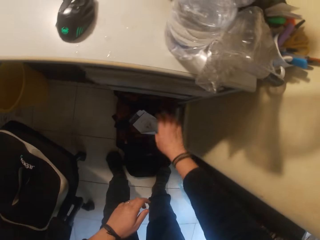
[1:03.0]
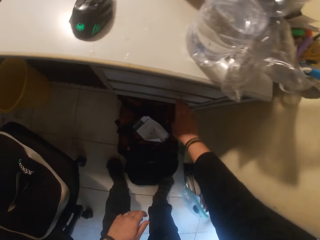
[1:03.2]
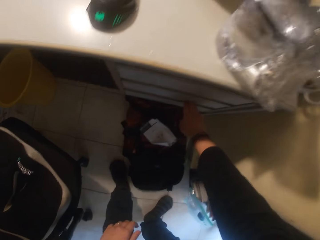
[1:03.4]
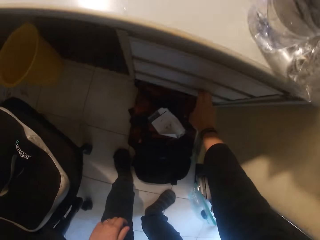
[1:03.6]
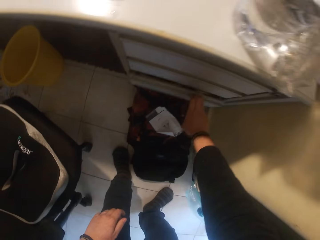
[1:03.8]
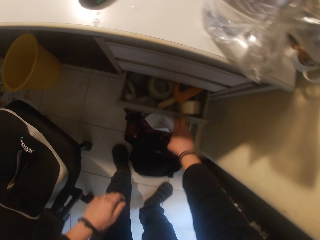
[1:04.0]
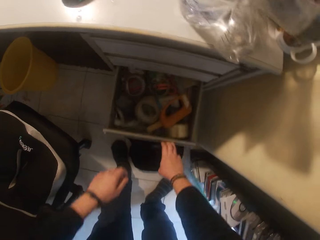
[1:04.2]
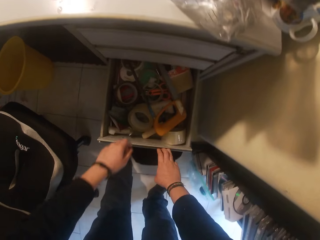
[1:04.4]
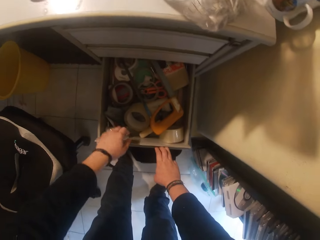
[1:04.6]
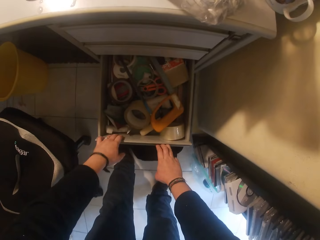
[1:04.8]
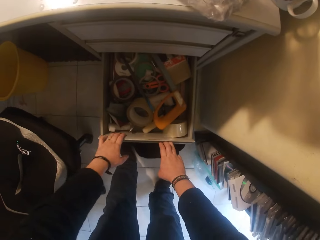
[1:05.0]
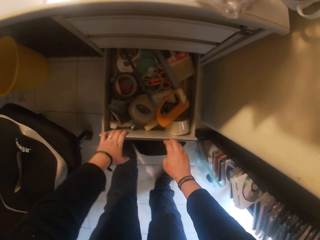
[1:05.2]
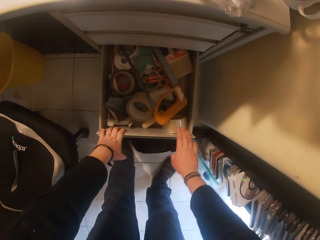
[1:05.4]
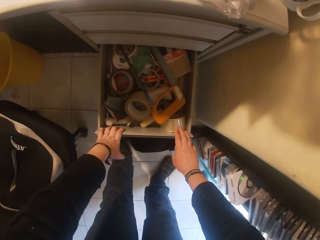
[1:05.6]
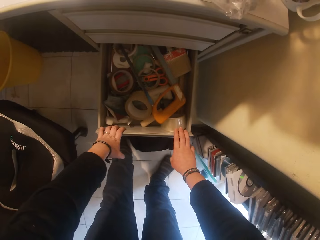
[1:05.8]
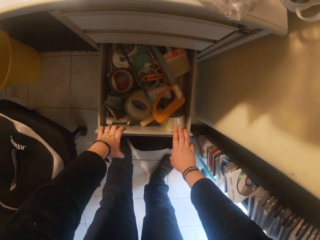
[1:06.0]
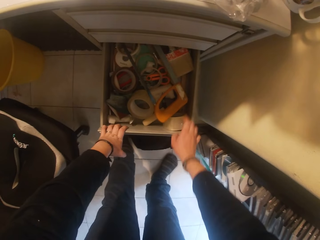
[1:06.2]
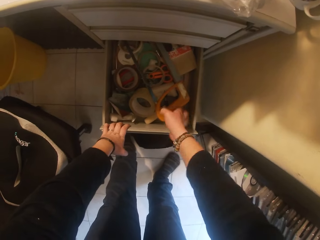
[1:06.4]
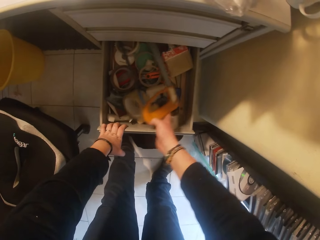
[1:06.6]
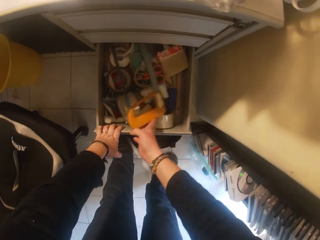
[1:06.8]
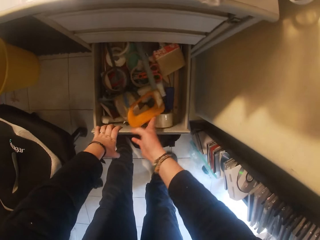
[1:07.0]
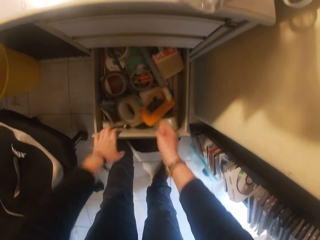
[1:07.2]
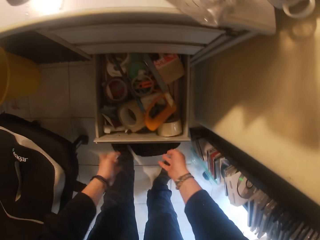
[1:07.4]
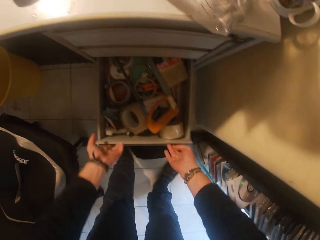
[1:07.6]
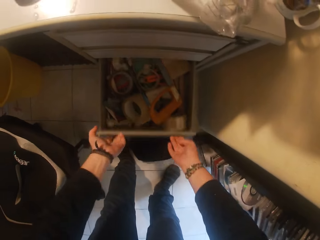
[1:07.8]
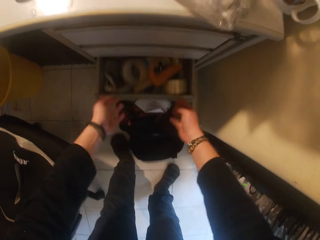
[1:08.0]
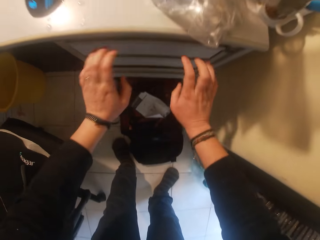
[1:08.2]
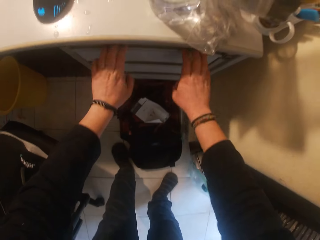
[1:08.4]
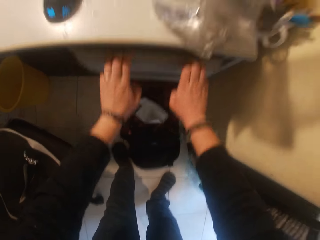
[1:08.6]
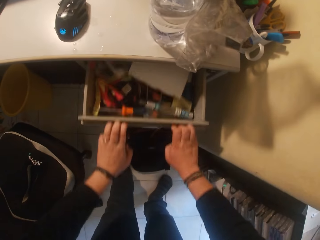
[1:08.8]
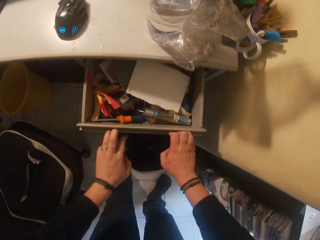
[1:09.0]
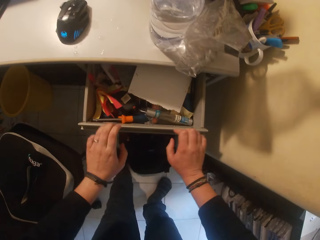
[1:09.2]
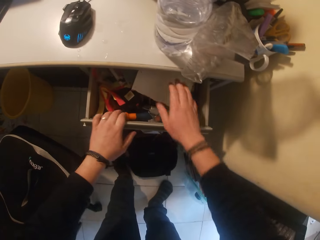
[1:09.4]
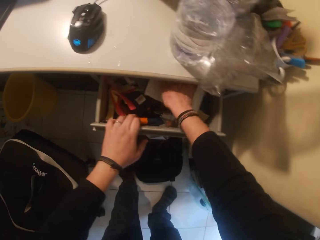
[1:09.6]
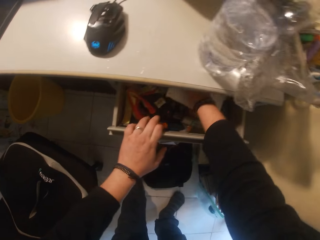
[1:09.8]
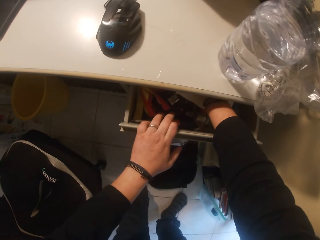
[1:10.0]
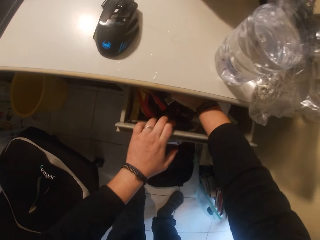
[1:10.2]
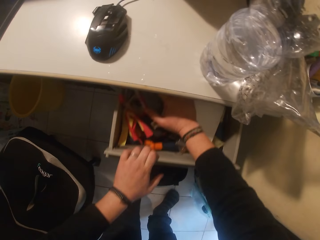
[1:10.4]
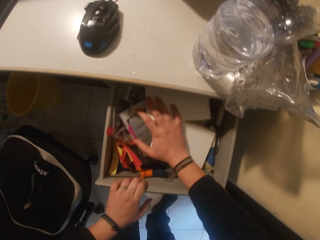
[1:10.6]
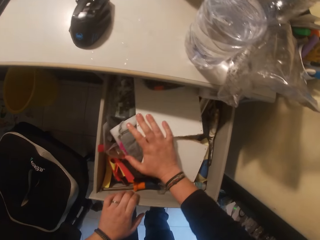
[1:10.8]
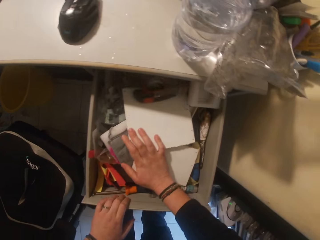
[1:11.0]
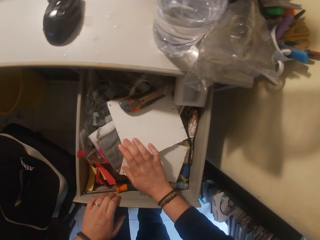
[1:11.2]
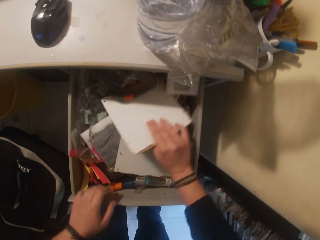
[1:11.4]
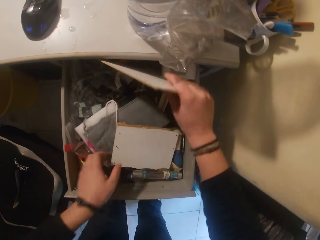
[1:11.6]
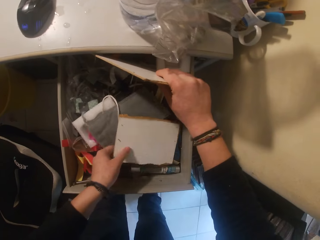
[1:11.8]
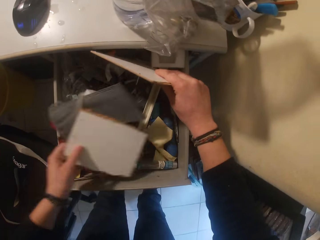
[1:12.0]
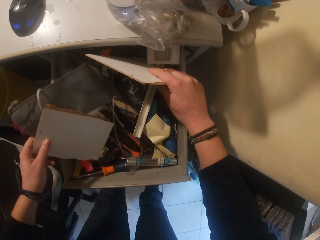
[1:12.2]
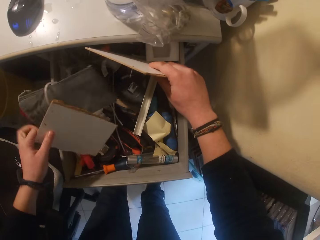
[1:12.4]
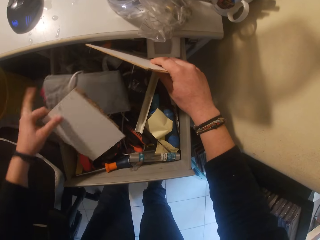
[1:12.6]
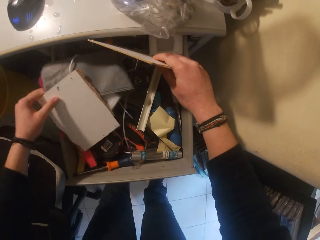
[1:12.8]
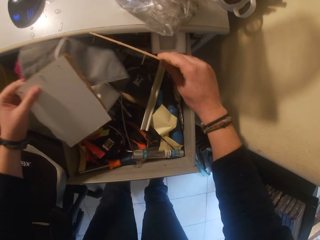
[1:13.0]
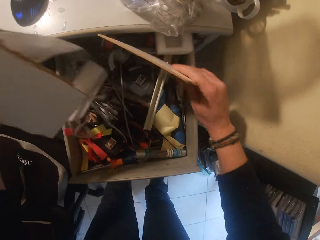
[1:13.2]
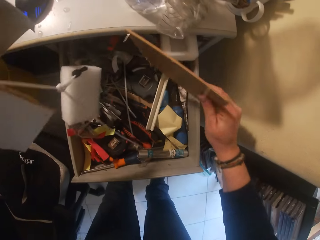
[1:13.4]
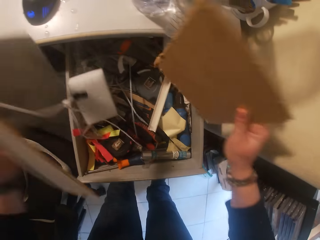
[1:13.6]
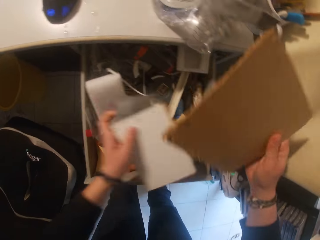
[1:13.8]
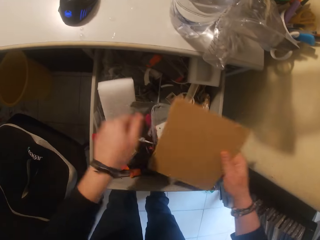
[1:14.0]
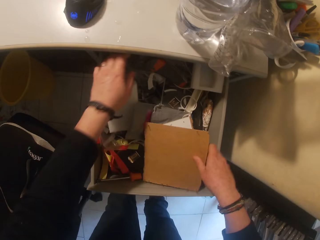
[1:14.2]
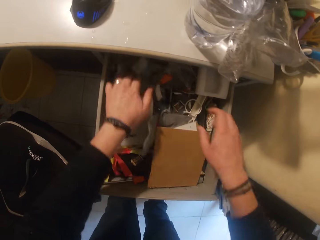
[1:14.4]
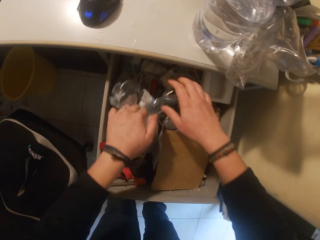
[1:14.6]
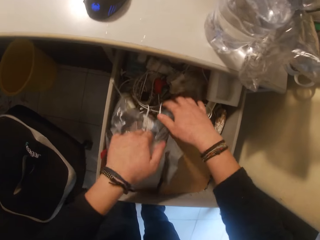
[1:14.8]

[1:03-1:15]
The camera wearer closes the cabinet drawer with his right hand. He opens a cabinet drawer with his right hand. He touches the cabinet drawer with both hands. He touches a saw inside the cabinet drawer with his right hand. He looks at the drawer. He closes the cabinet drawer with both hands. He opens the cabinet drawer with both hands. He holds the cabinet drawer with his left hand. He touches the paper inside the cabinet drawer with his right hand. He opens the drawer. He holds the paper with his right hand. He holds the paper with his left hand. He looks at the drawer.

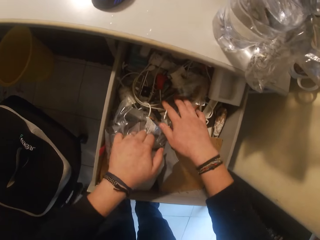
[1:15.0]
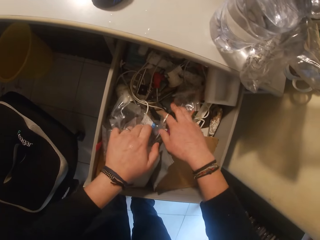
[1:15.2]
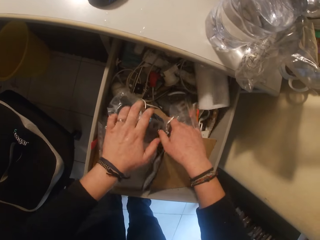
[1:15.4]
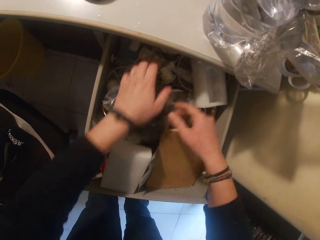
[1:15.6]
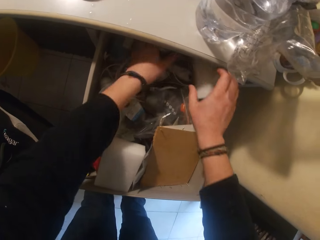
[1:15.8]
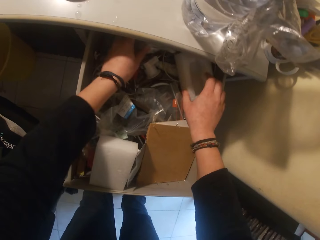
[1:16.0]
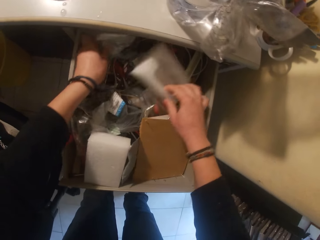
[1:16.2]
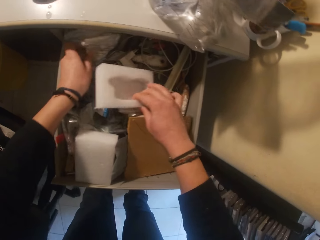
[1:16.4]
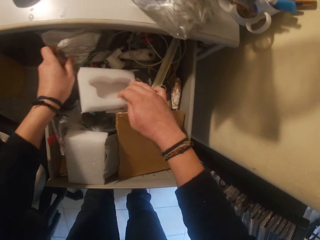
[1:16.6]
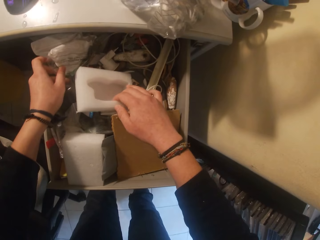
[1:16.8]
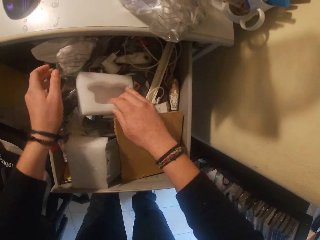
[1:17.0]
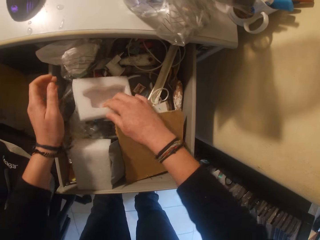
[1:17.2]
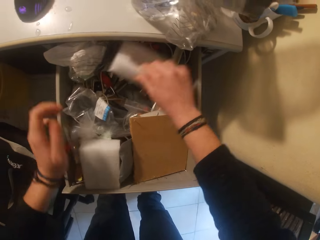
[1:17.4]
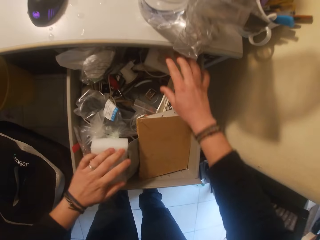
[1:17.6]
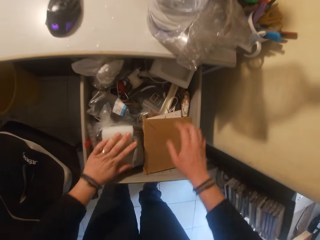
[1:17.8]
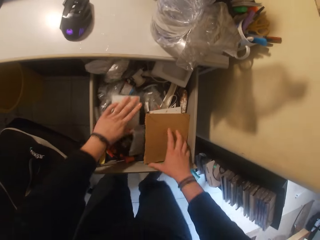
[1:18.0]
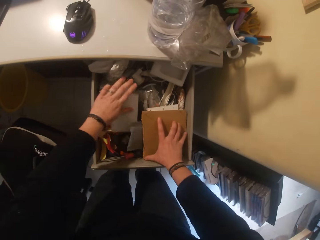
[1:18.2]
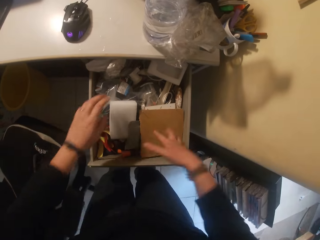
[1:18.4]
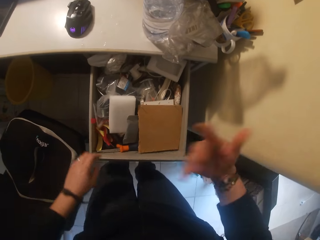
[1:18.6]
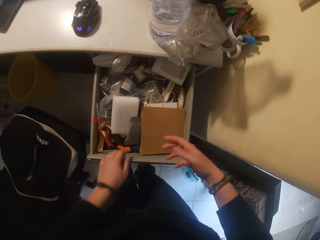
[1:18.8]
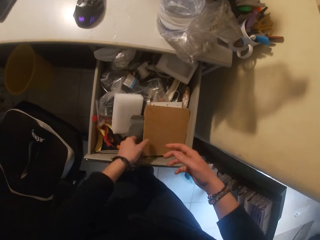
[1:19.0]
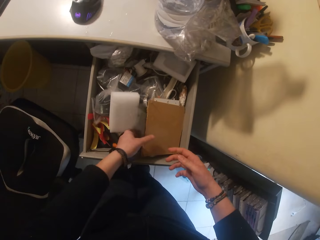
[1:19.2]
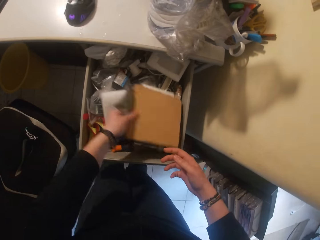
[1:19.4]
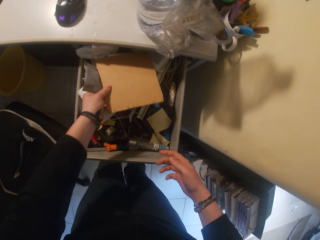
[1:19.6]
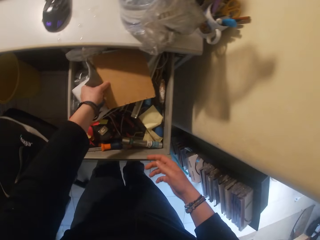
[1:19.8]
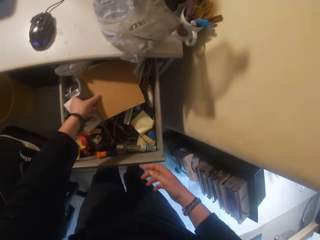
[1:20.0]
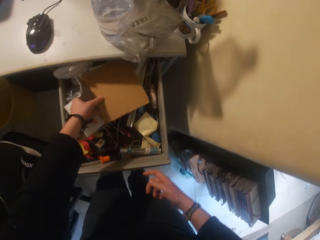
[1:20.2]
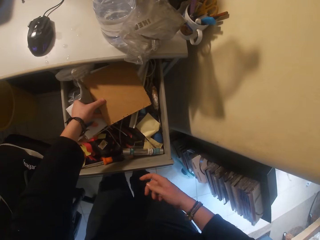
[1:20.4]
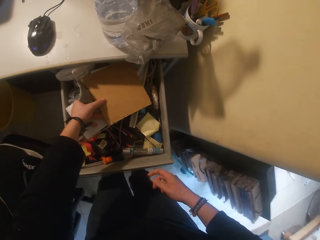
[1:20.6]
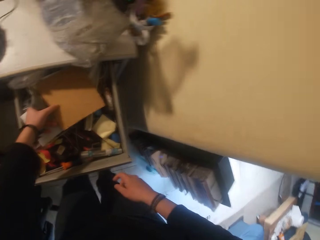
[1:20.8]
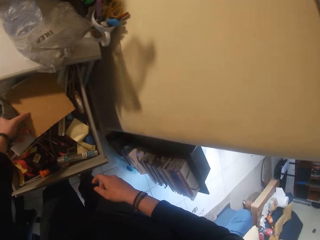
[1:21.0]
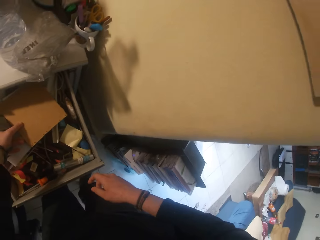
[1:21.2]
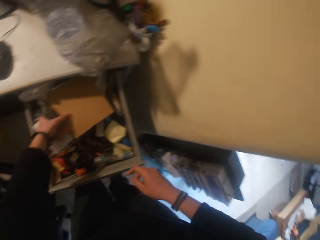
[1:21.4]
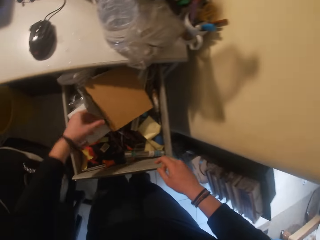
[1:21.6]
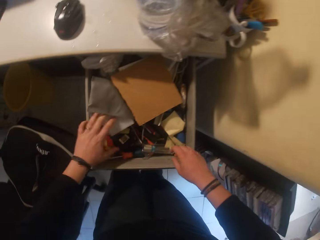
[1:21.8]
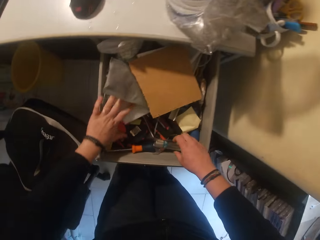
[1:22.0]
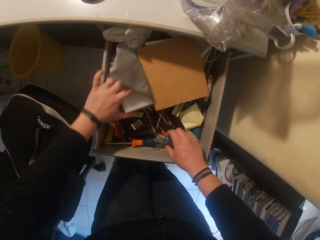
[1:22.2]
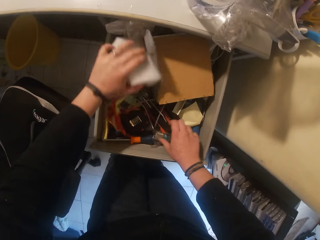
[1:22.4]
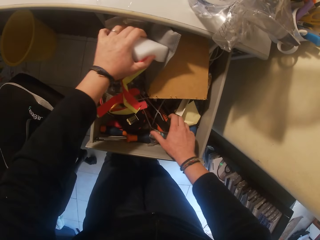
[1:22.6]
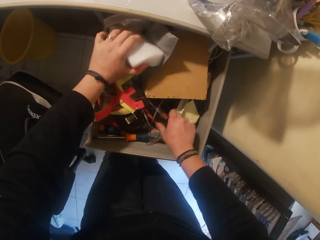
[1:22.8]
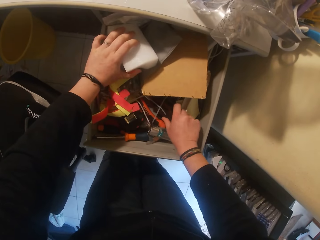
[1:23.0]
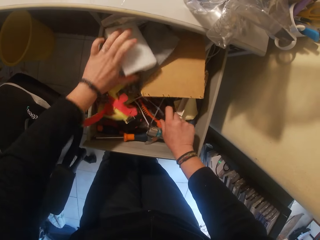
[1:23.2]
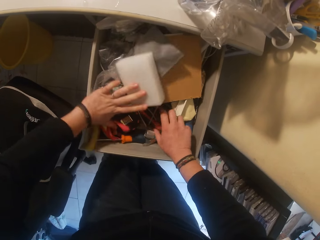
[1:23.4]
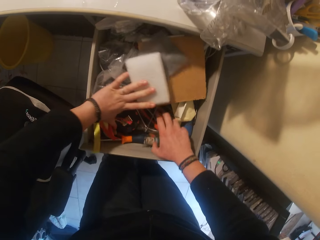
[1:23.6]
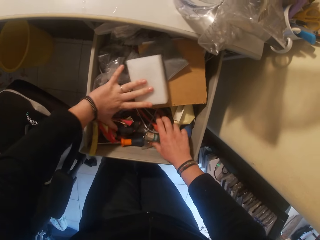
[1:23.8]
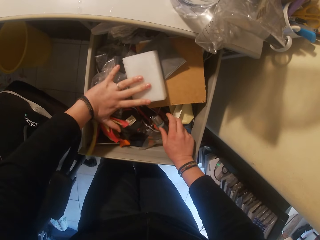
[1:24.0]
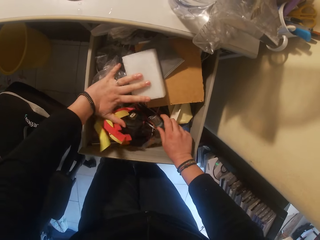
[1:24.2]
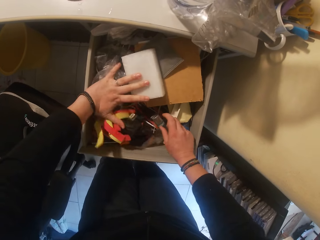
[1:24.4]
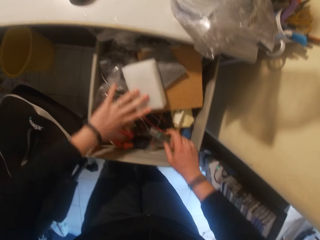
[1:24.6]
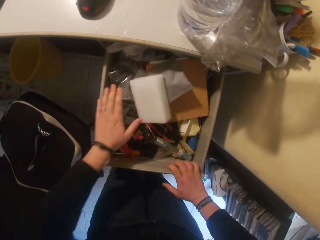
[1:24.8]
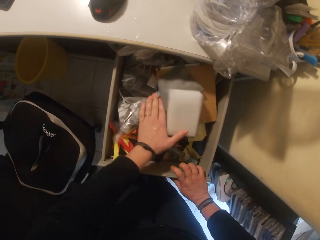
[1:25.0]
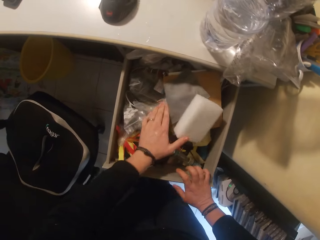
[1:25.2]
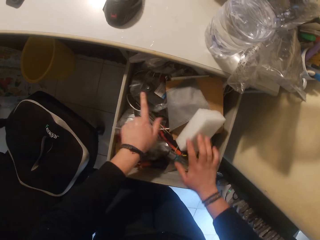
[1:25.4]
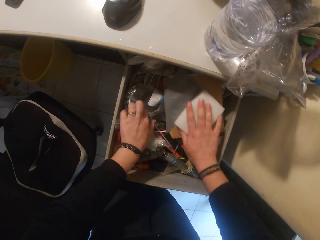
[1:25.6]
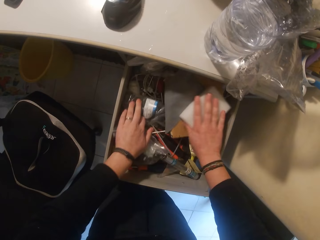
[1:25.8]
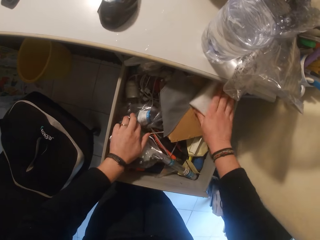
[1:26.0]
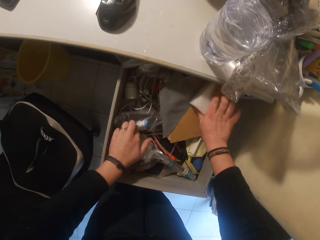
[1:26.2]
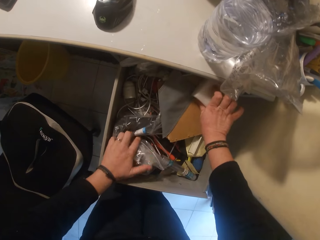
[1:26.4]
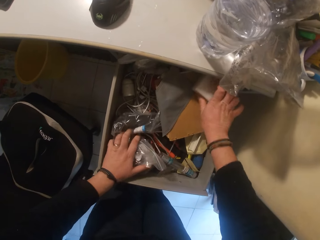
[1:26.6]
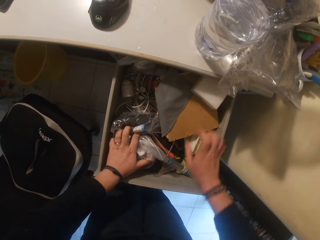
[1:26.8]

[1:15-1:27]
The camera wearer searches through the drawer with both hands. He holds the paper with his left hand. He searches the drawer with both hands.
